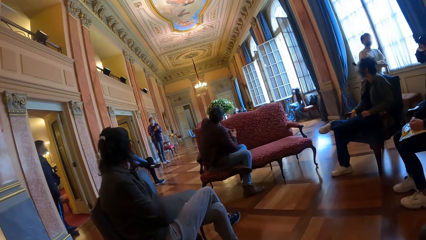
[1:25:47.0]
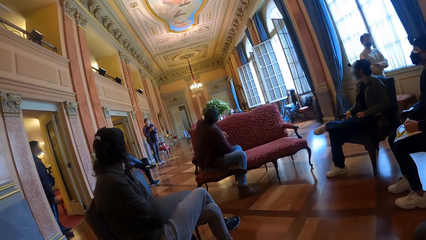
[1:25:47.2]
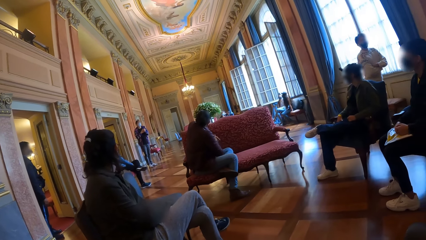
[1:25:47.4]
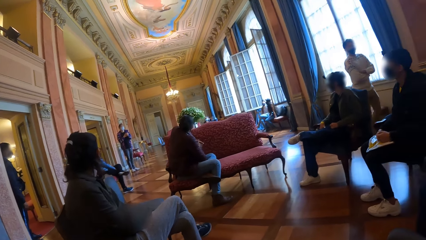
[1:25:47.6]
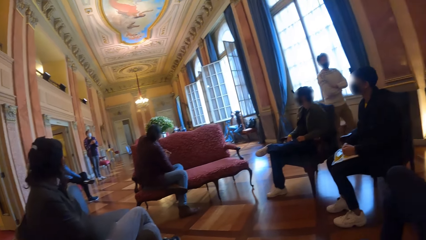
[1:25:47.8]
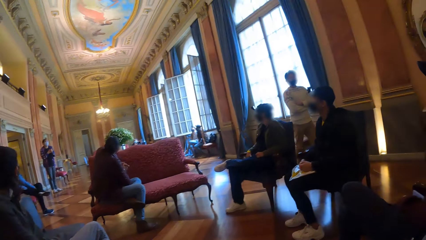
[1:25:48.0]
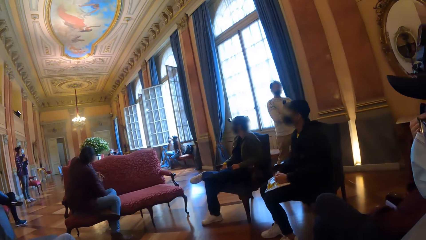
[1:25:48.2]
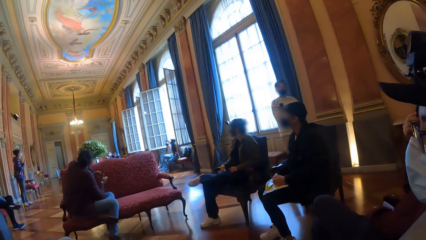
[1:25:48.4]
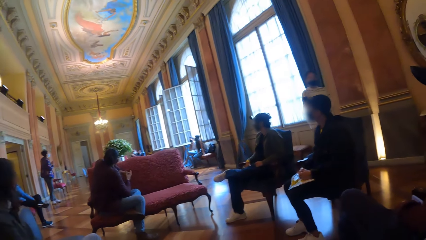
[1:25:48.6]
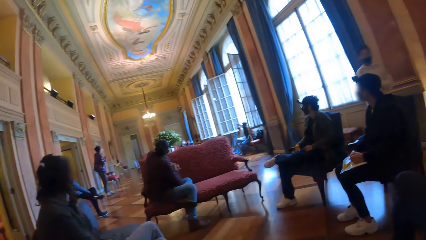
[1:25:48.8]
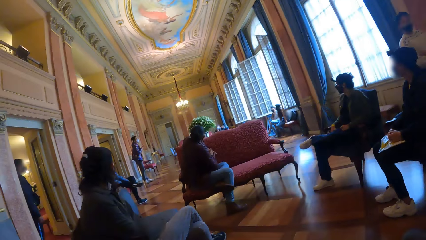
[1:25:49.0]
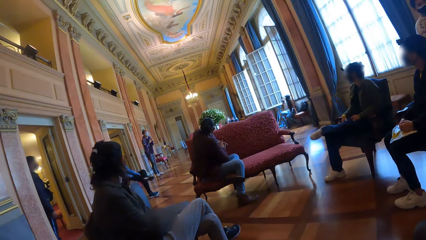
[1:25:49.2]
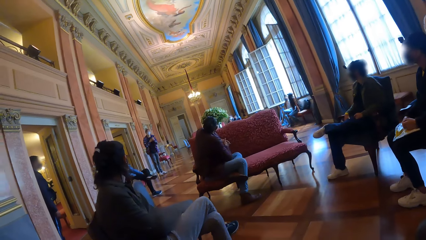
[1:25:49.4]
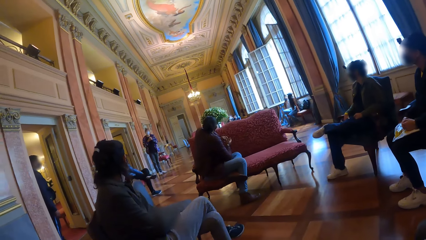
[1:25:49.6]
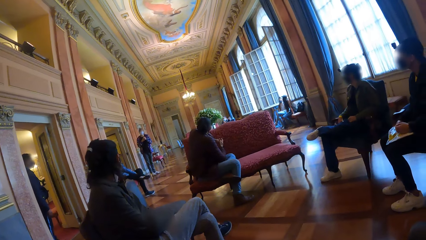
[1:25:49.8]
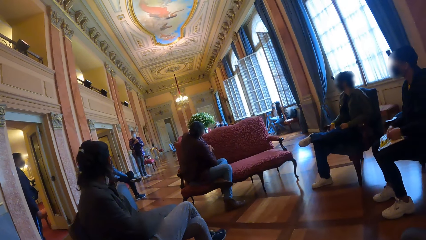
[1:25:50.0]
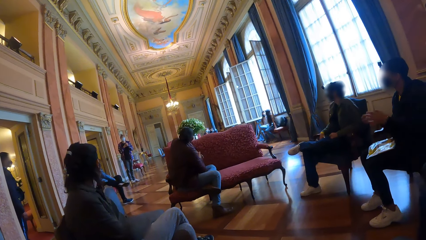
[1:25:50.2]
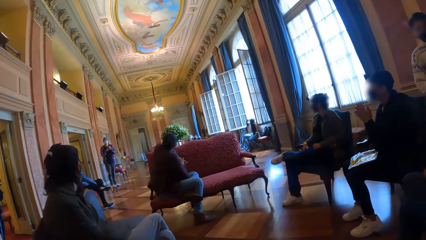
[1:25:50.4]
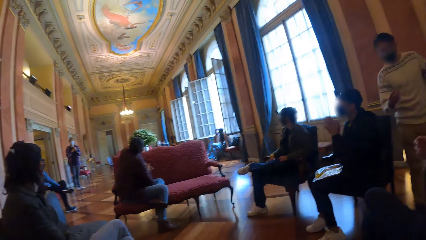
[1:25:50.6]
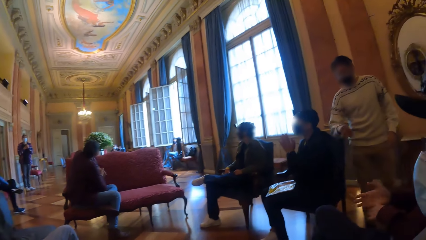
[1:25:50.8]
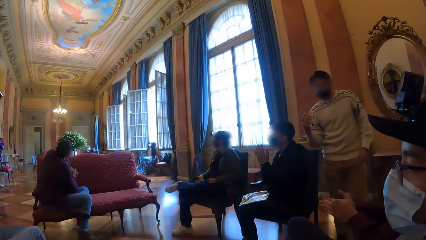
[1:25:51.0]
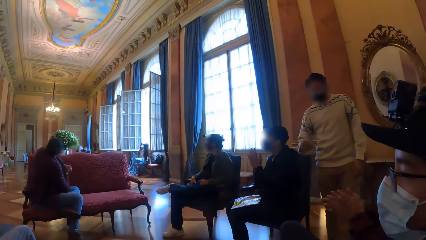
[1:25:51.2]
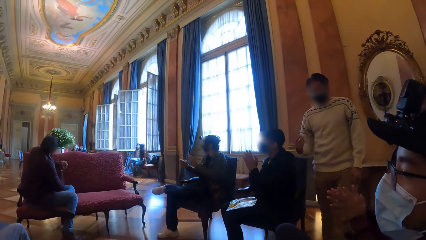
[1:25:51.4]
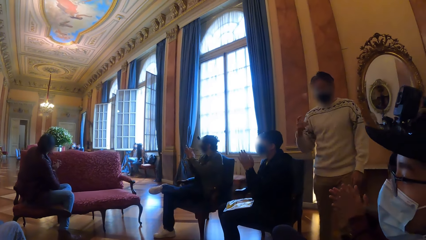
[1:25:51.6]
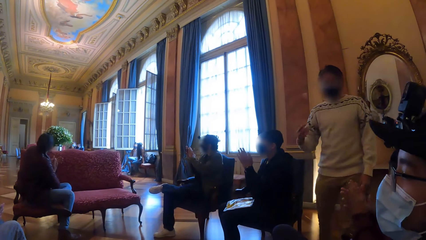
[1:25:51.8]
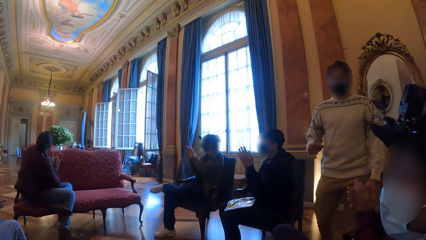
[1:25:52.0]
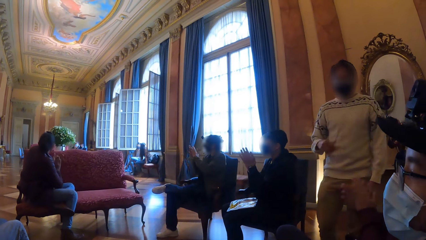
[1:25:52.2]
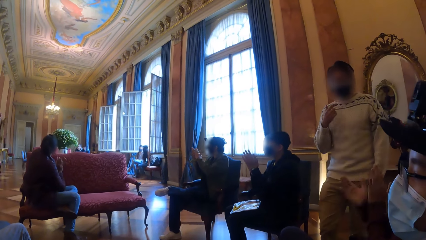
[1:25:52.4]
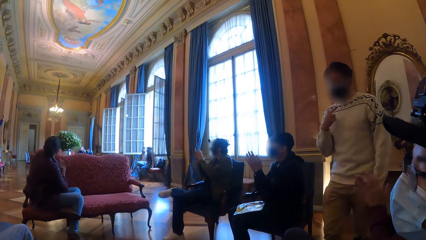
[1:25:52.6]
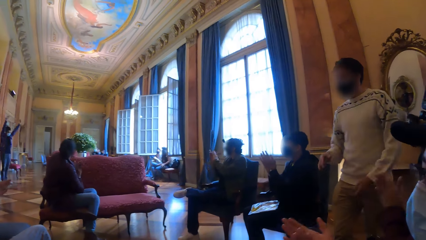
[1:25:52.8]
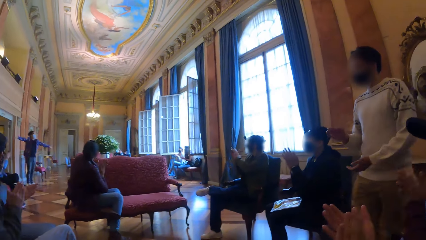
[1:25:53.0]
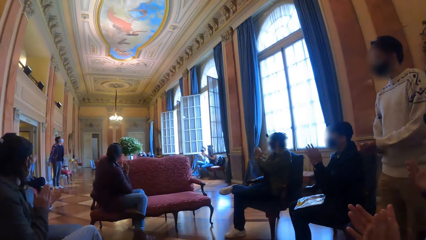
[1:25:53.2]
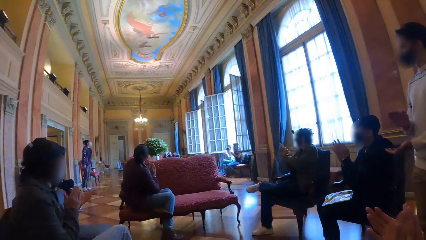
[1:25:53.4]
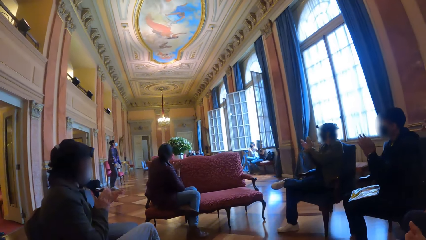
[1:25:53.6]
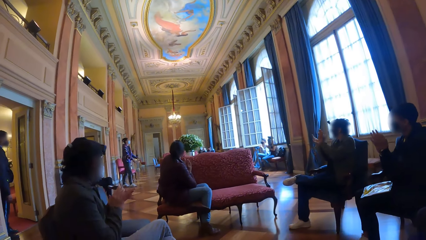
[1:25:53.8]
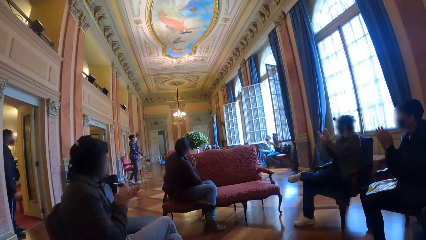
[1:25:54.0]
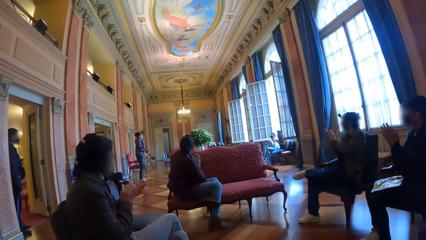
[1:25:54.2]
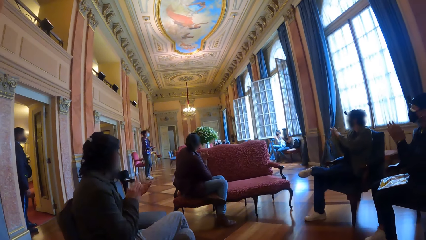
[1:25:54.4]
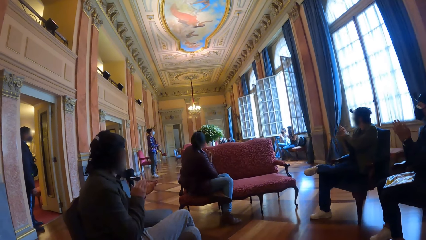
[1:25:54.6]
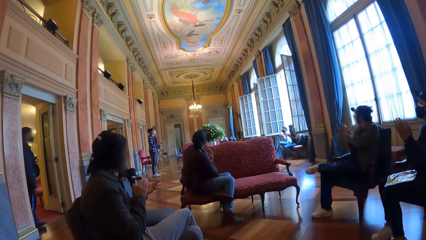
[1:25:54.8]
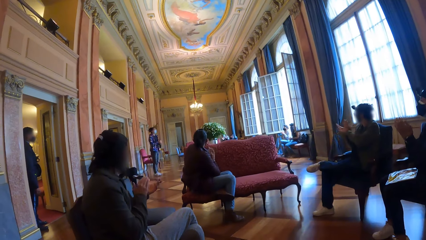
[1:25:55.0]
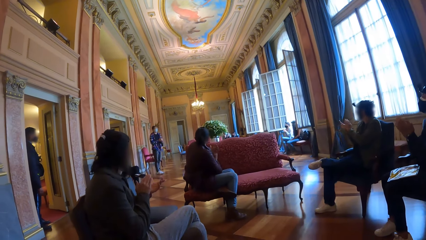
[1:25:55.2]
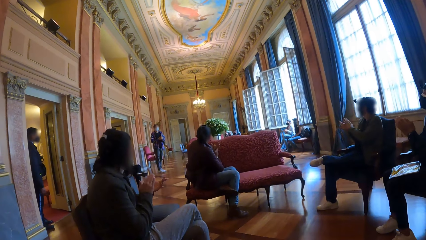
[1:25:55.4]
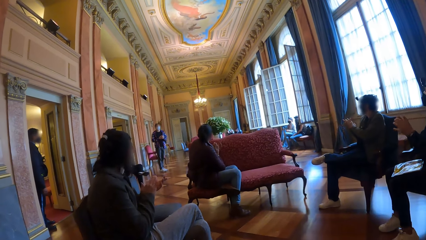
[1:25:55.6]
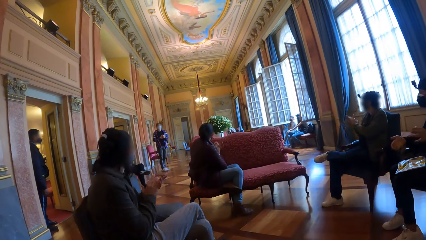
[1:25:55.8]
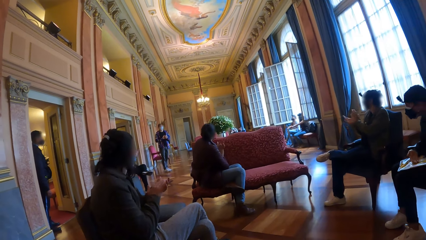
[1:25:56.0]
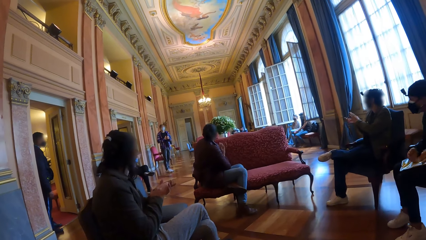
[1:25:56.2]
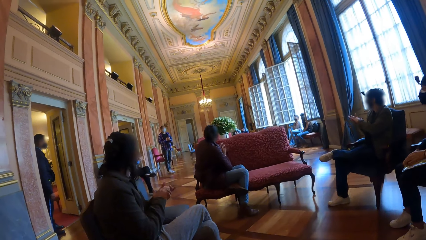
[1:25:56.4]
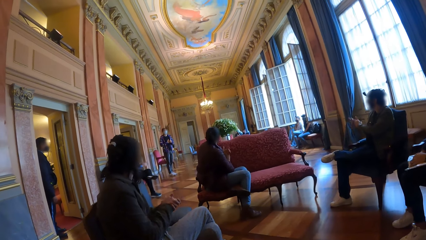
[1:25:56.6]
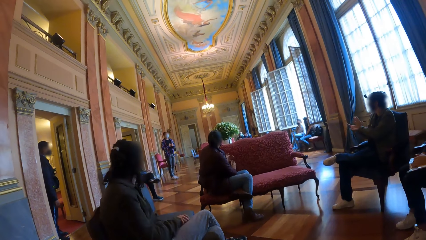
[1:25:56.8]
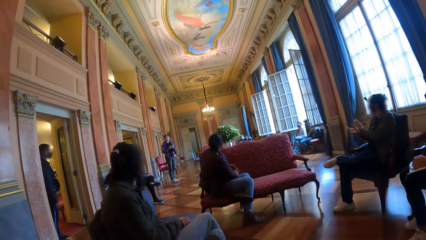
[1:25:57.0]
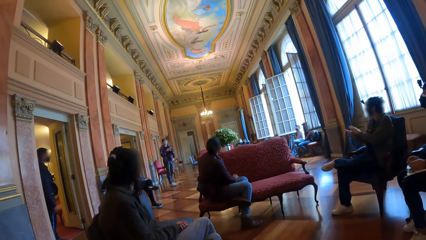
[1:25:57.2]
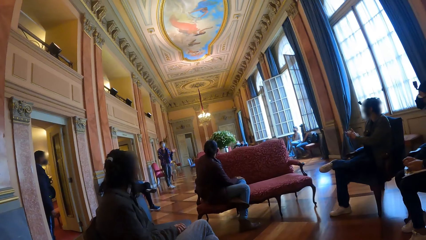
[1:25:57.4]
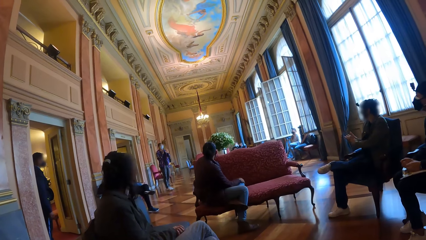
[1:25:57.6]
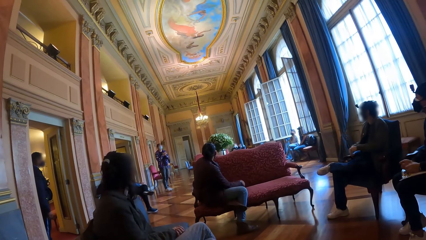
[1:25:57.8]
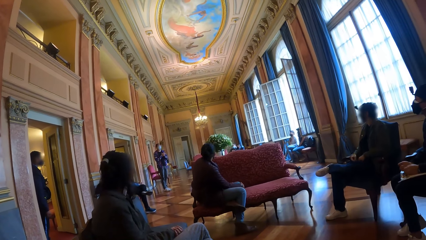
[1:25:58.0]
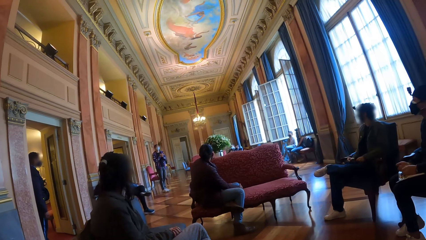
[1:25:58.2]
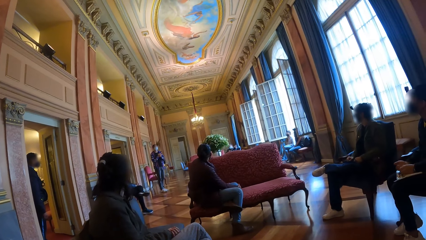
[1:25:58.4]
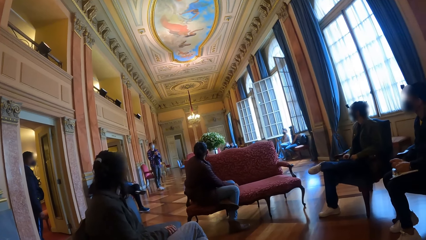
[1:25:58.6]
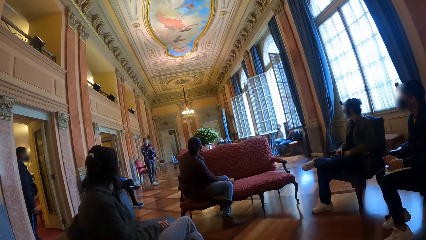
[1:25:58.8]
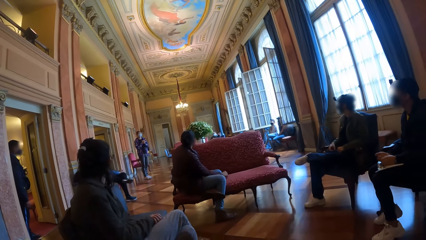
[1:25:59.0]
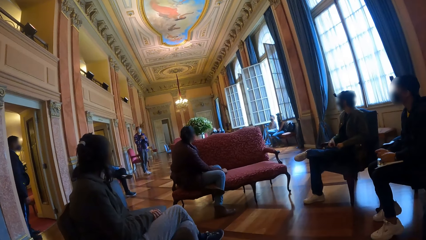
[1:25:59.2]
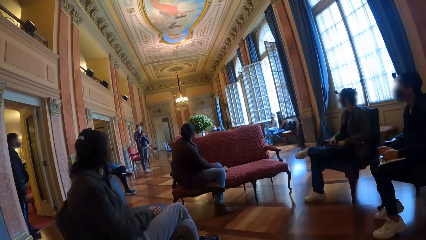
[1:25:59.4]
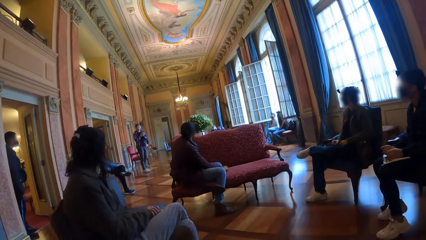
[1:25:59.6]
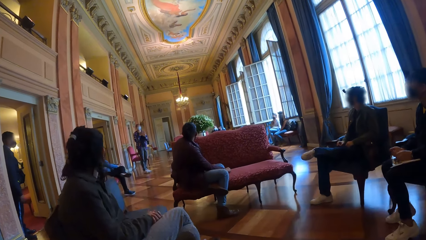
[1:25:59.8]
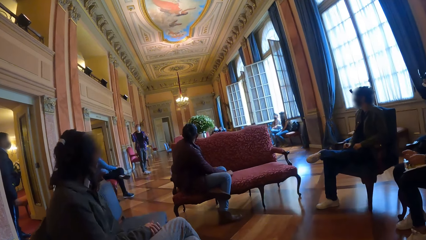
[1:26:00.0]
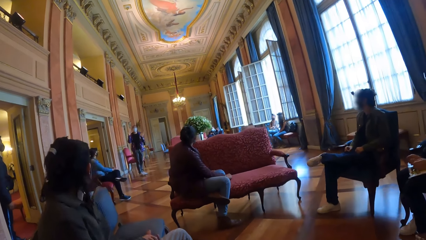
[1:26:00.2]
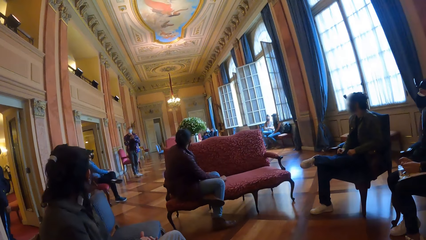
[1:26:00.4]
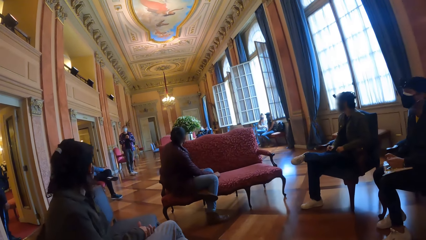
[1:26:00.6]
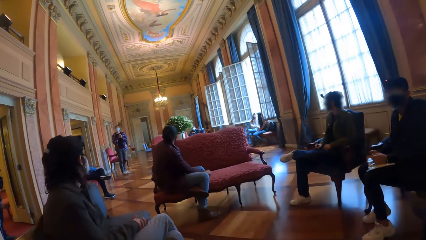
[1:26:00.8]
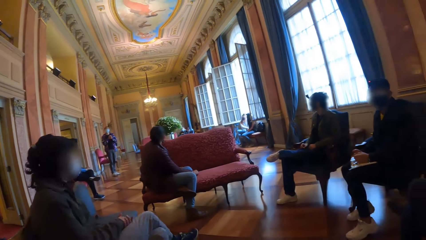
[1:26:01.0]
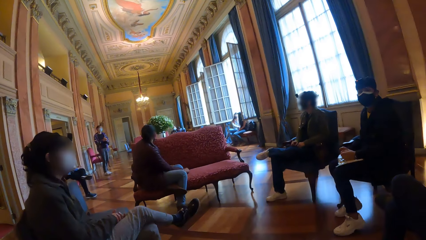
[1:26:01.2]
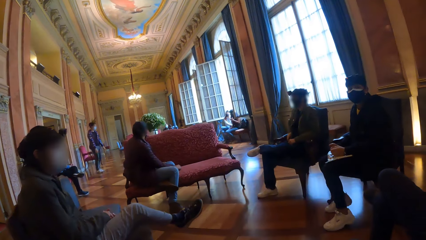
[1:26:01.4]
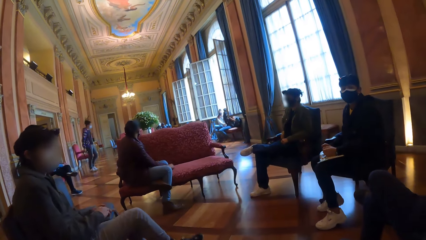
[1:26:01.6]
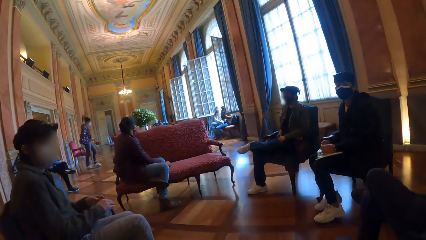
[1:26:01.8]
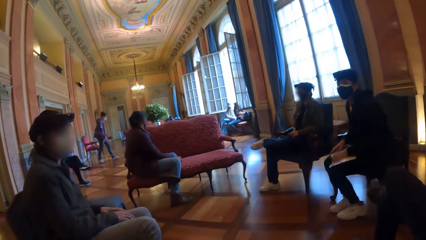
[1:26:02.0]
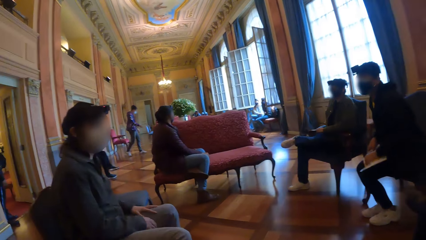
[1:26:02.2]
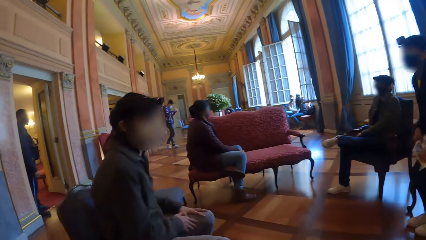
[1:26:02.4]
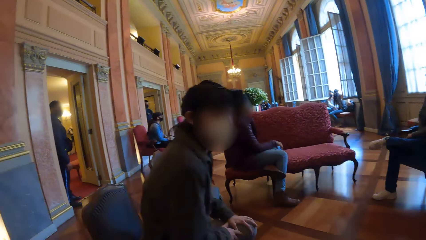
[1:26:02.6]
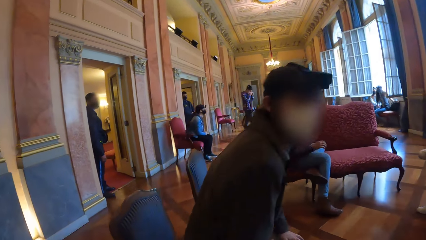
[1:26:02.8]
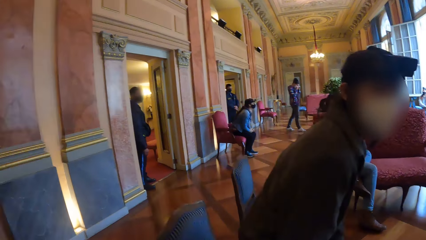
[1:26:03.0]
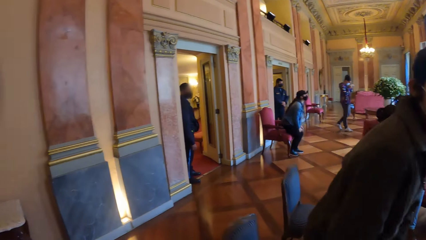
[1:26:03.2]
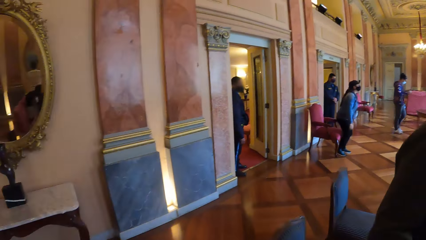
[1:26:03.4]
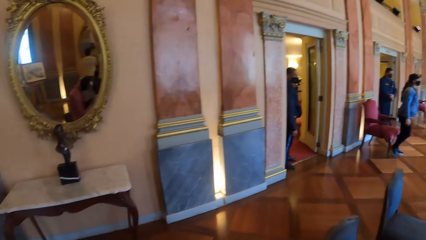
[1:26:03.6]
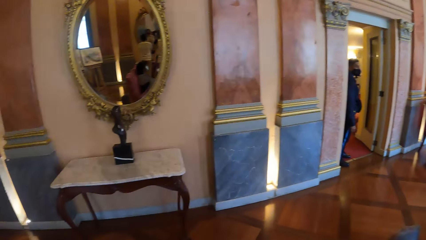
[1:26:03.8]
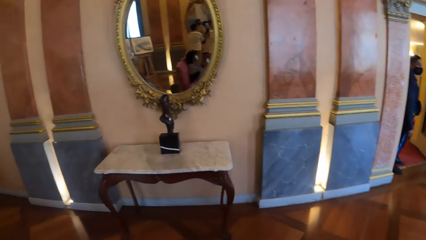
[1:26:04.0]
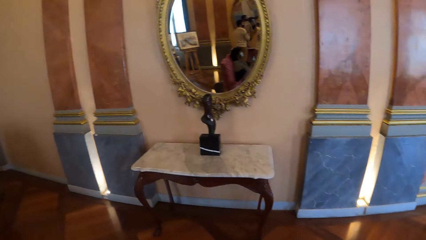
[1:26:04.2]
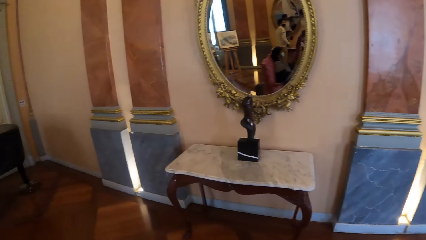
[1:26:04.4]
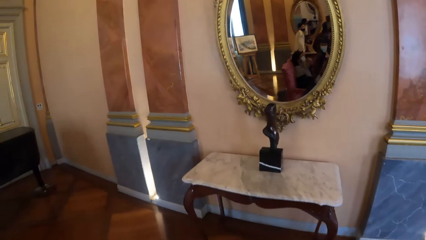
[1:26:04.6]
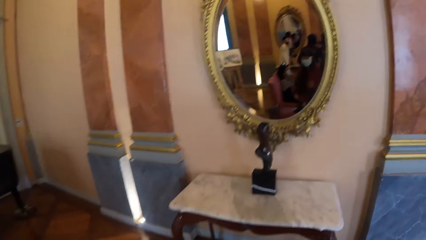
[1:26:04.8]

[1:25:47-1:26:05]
A man swings his right hand. Another man claps both hands together. Another man claps both hands together. A woman claps both hands together. Another man claps both hands together. Another woman converses with the group of people. The second man stands from a chair. The first woman stands up from a chair.
